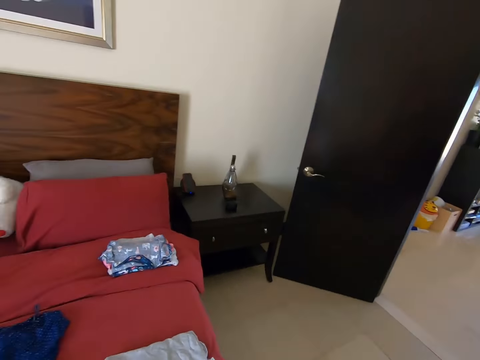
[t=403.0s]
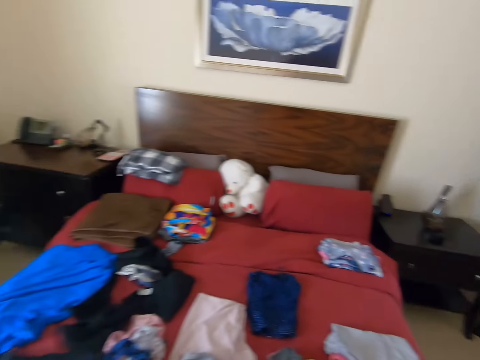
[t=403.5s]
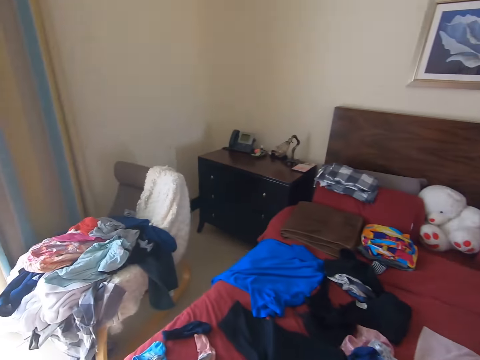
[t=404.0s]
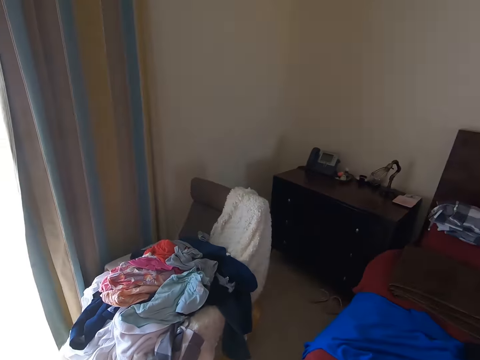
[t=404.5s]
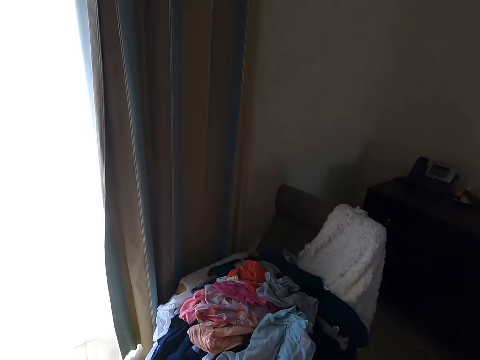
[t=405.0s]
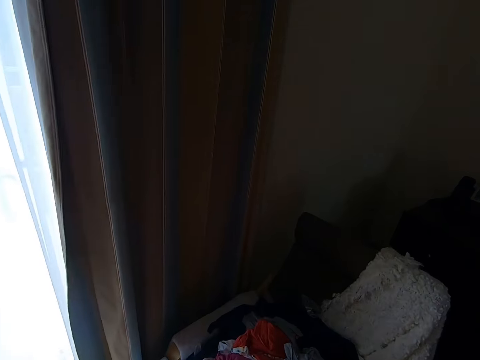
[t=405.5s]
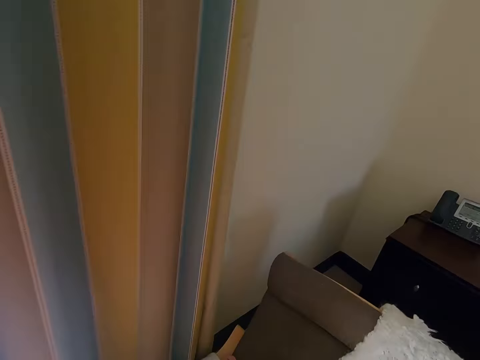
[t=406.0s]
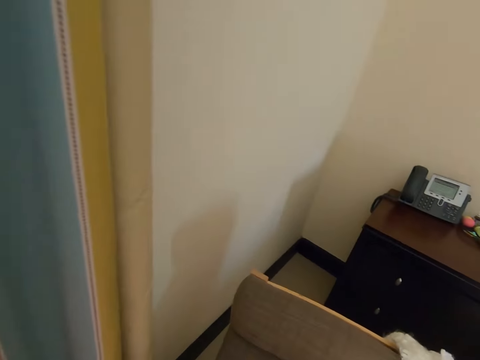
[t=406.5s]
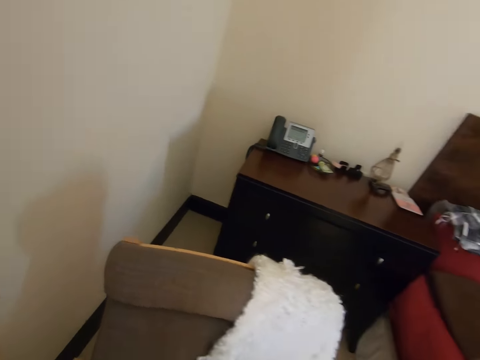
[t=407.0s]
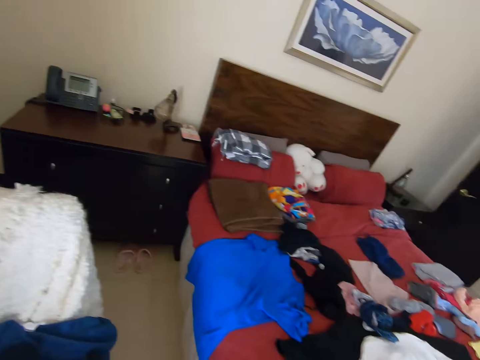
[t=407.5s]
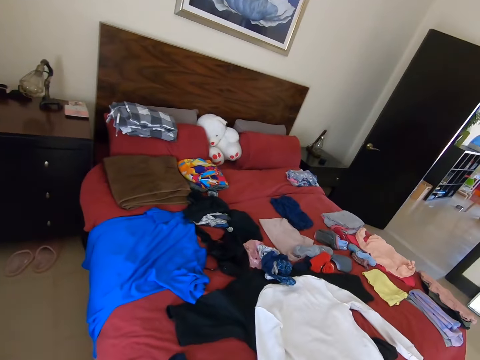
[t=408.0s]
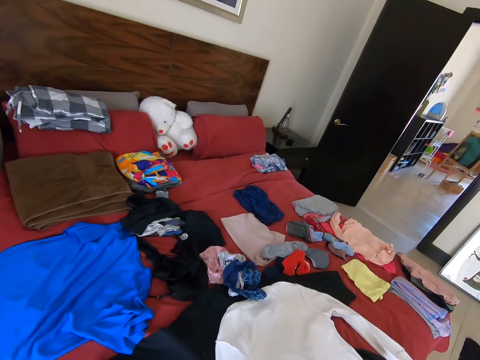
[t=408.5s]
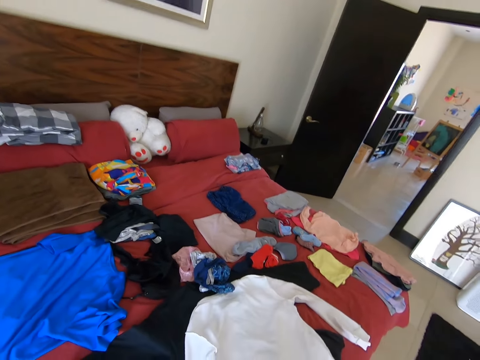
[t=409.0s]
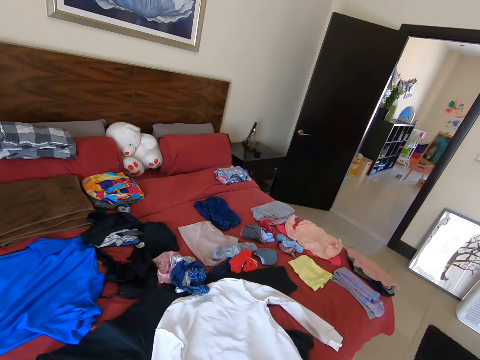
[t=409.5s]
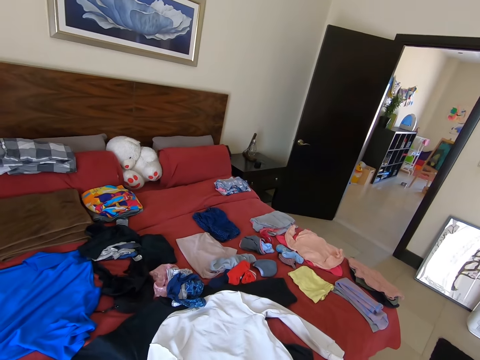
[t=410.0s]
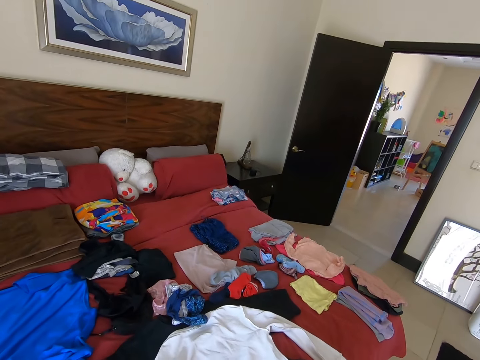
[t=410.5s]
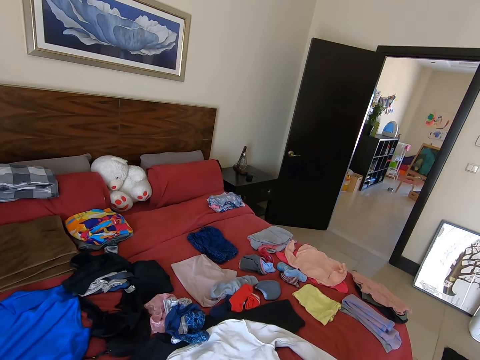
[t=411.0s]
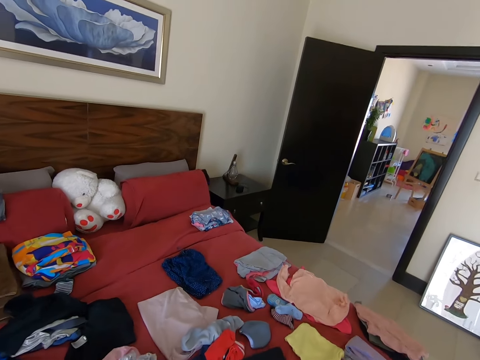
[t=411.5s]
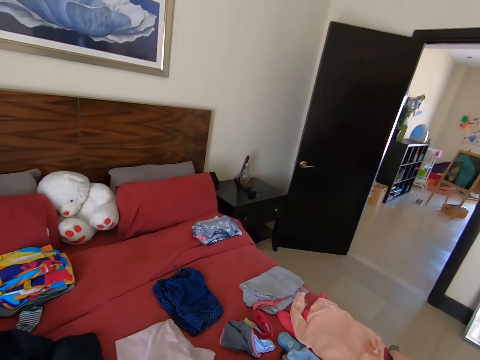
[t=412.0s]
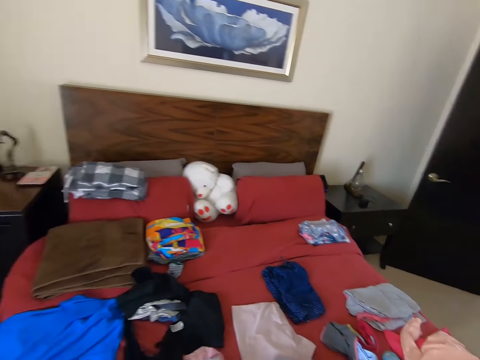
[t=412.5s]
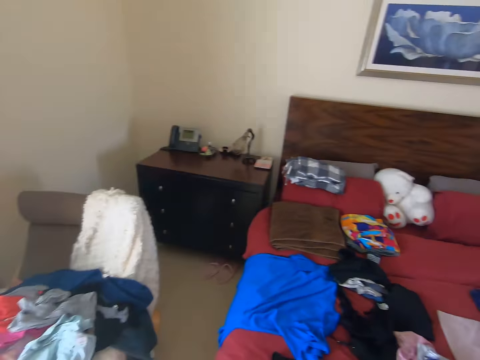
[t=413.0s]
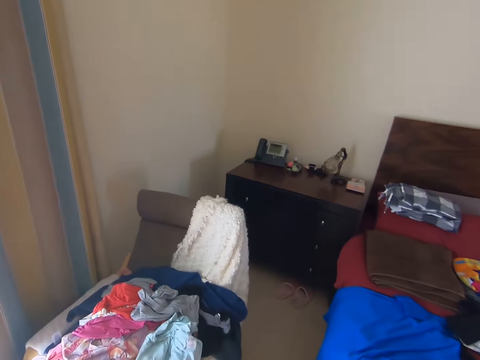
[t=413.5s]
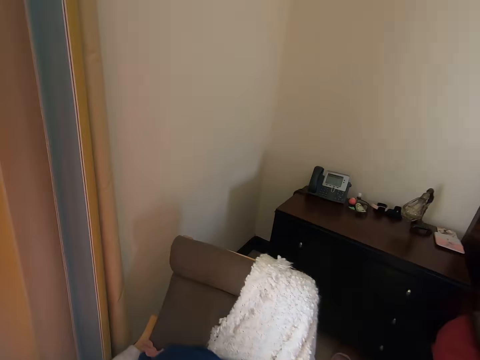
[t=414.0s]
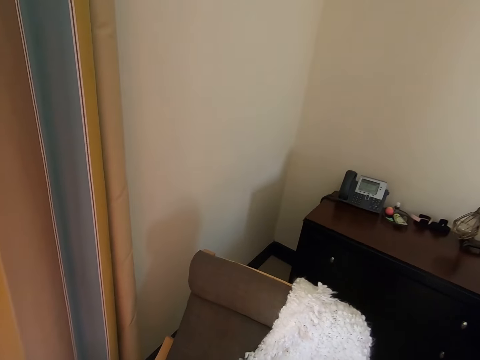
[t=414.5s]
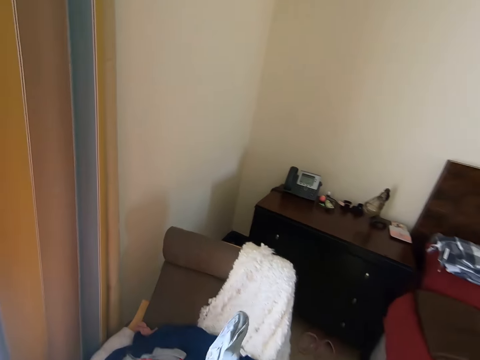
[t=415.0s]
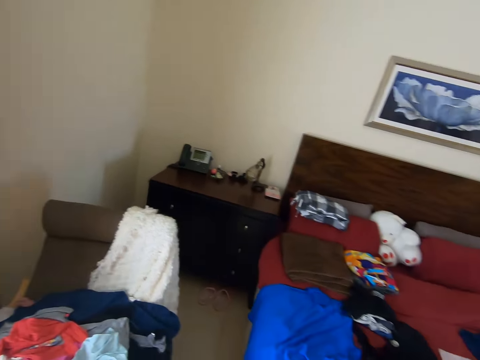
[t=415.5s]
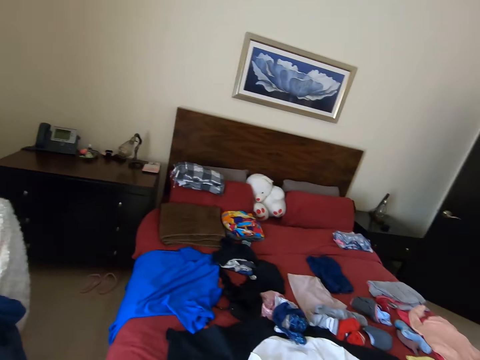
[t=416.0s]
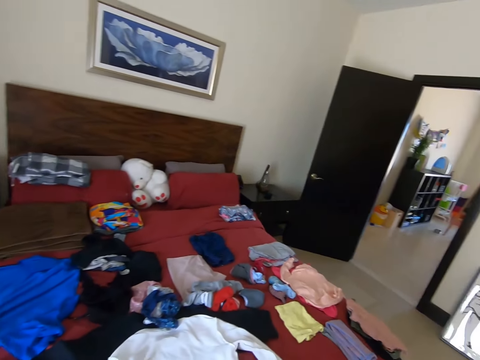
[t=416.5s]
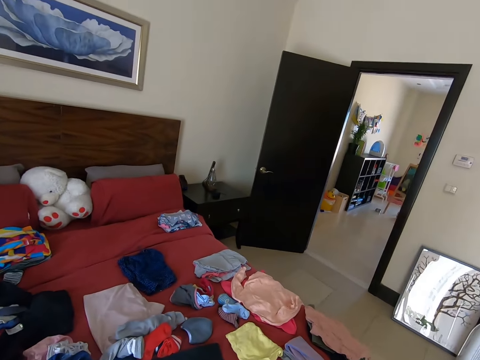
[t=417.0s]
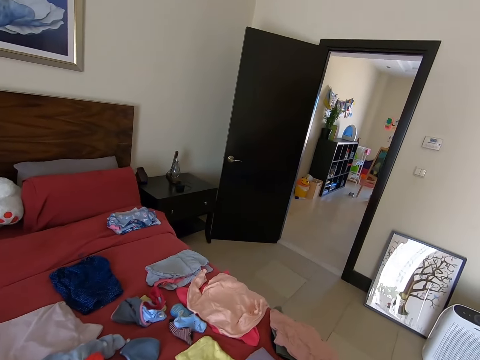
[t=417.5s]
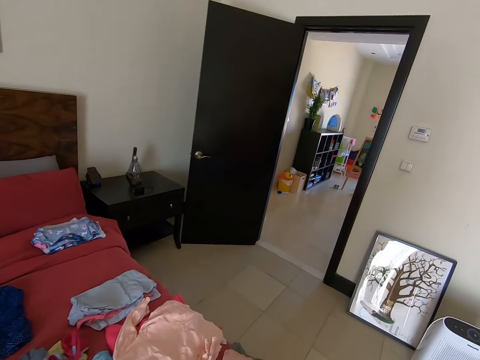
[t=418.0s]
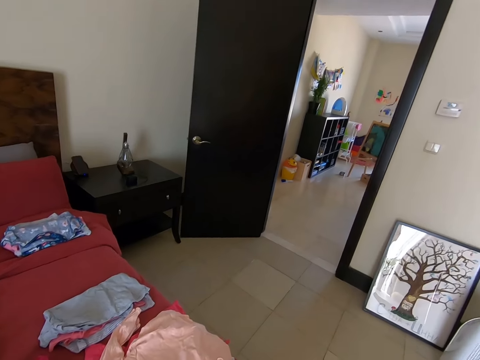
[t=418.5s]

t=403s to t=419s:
The camera wearer walks back. They walk left. They look around. They walk right. They walk left. They pick up a cloth. They turn right and walk right.

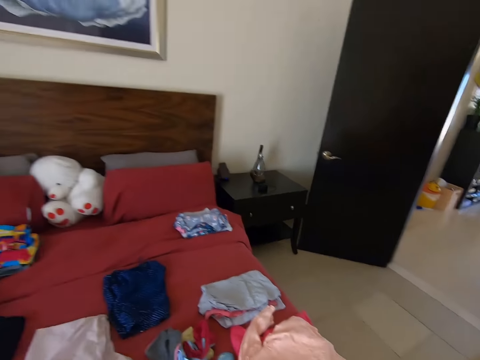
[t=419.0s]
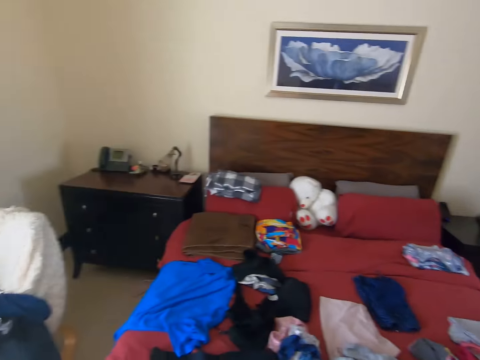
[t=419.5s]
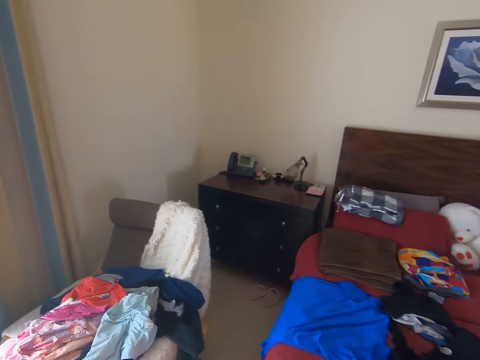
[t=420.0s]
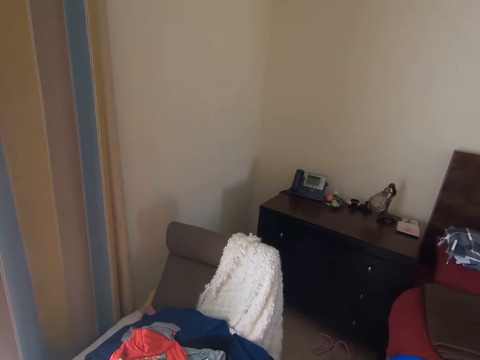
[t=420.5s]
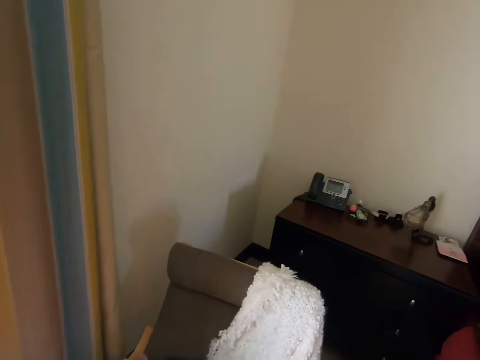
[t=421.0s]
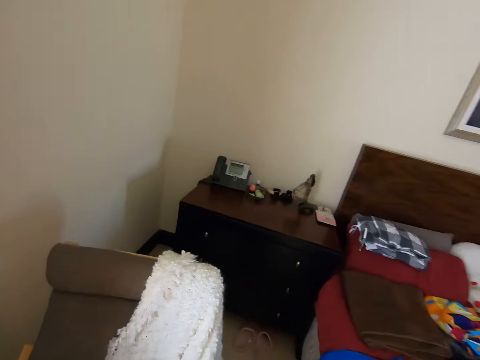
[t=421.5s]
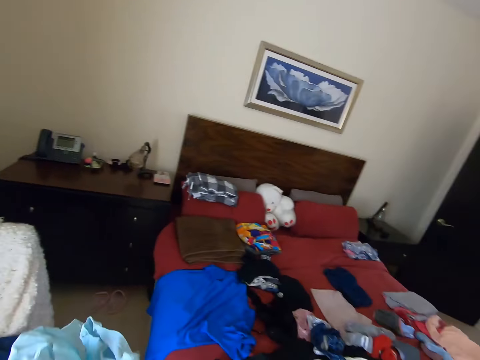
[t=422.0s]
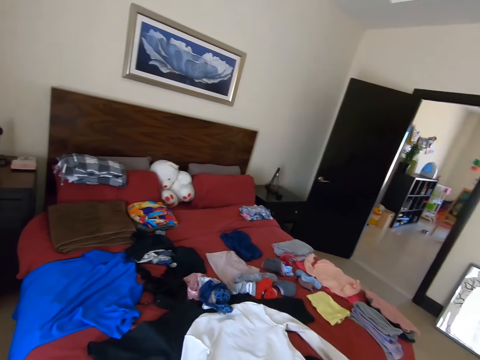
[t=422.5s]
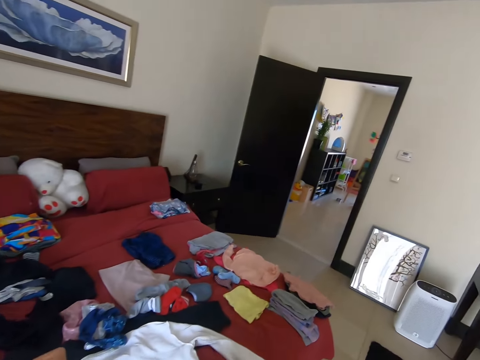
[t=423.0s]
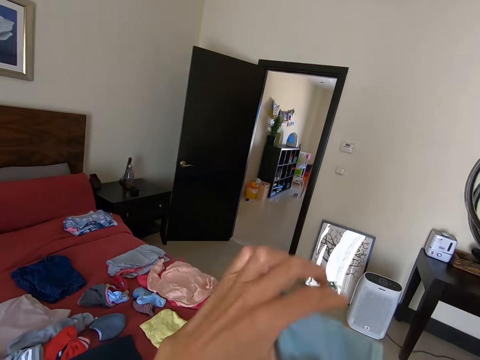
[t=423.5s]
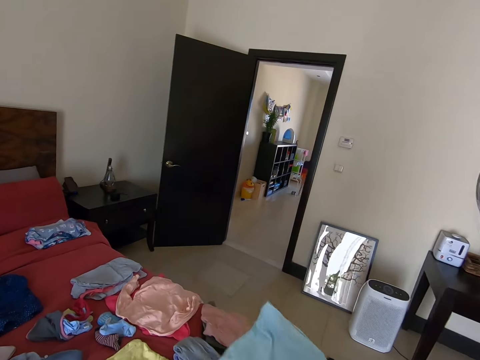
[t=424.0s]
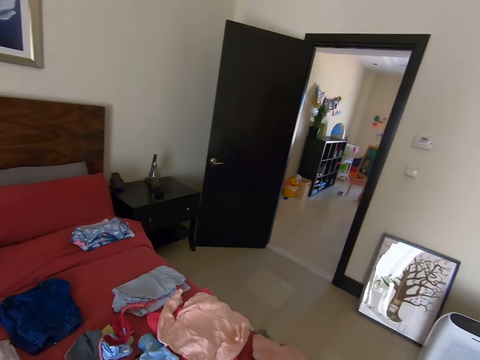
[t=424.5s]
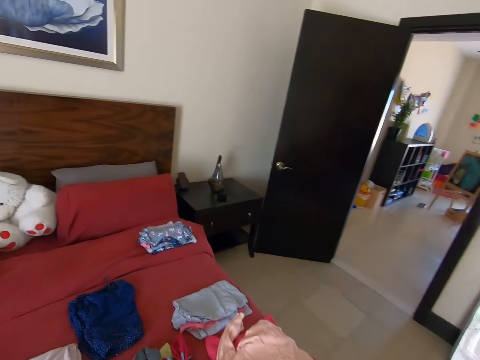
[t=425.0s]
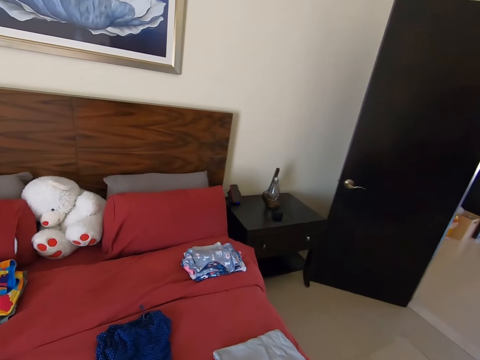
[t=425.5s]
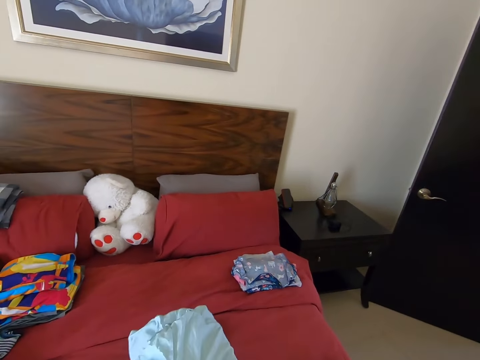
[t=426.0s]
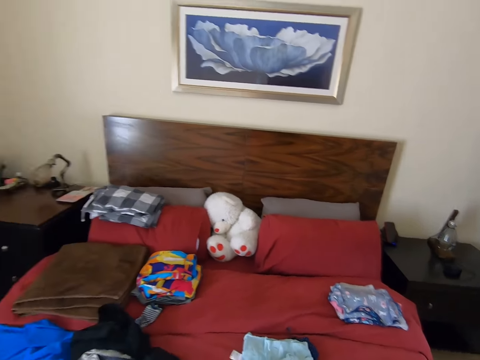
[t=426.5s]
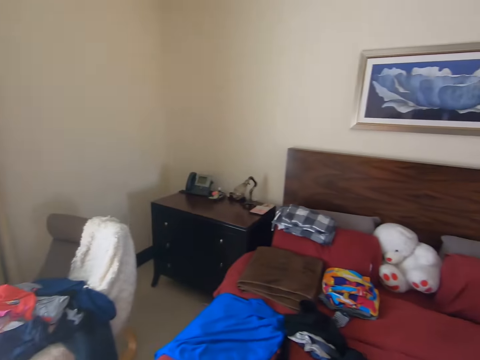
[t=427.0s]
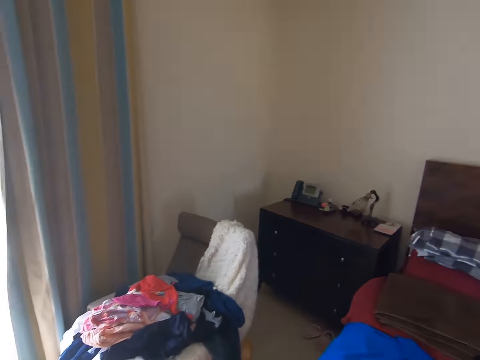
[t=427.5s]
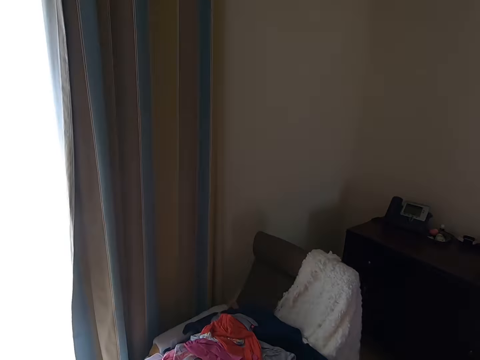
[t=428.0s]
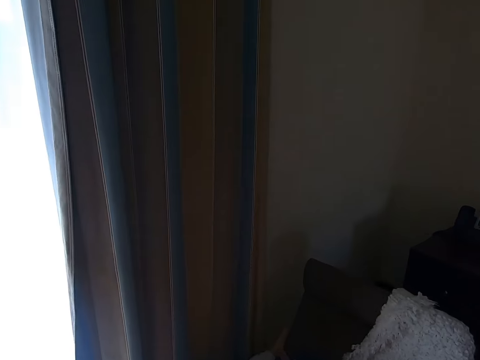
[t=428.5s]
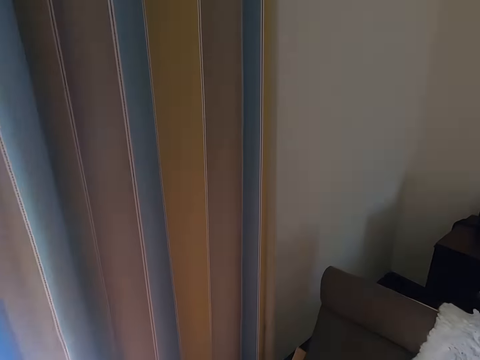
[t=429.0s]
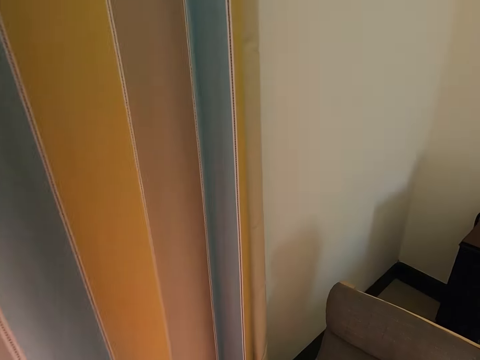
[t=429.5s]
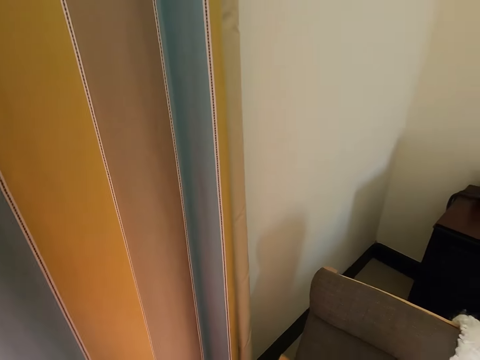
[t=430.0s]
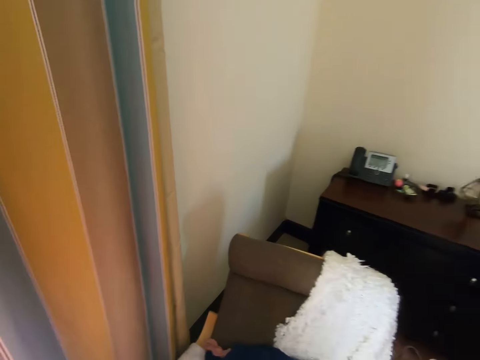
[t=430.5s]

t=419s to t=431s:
The camera wearer walks left. They pick up a cloth. They walk right. They fold the cloth. They throw the cloth on a cloth on the bed. They walk left. They pick up a cloth.
